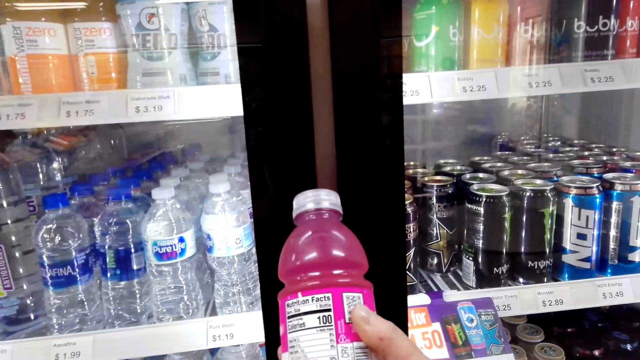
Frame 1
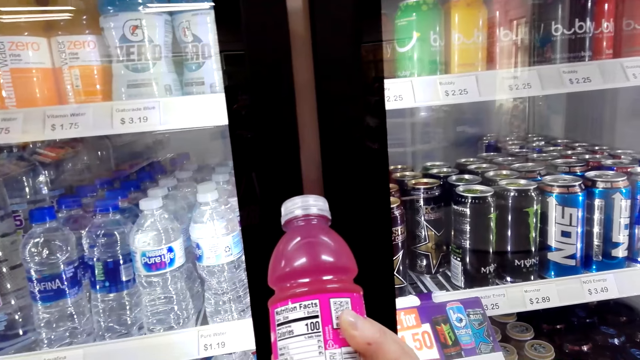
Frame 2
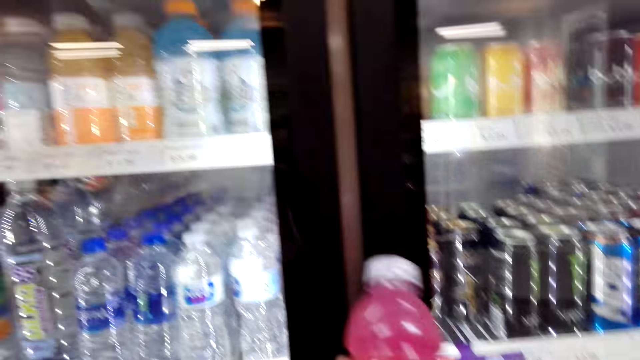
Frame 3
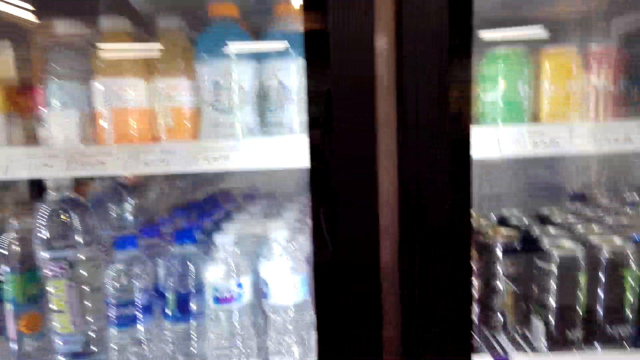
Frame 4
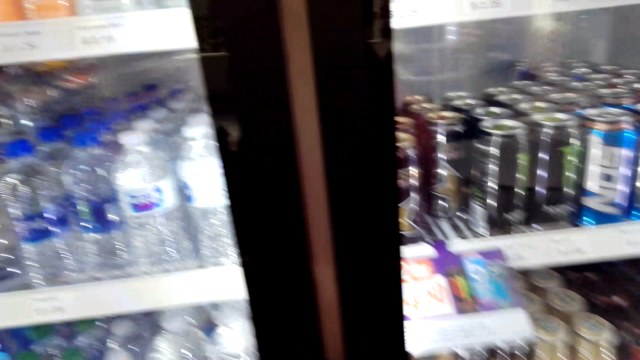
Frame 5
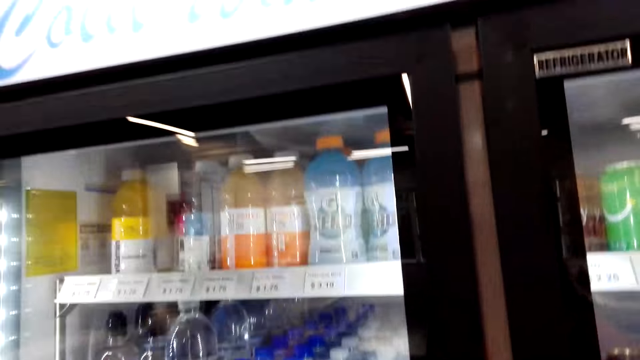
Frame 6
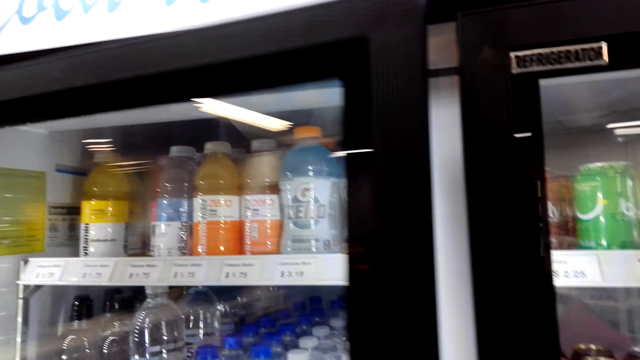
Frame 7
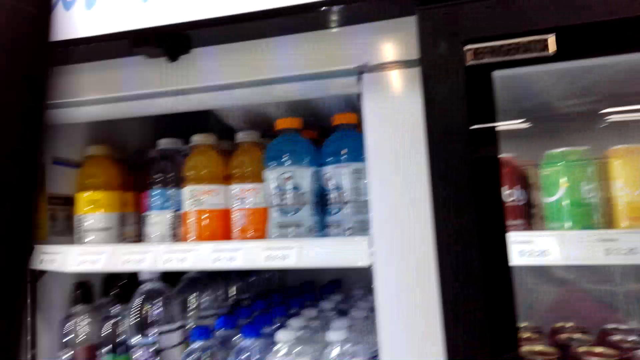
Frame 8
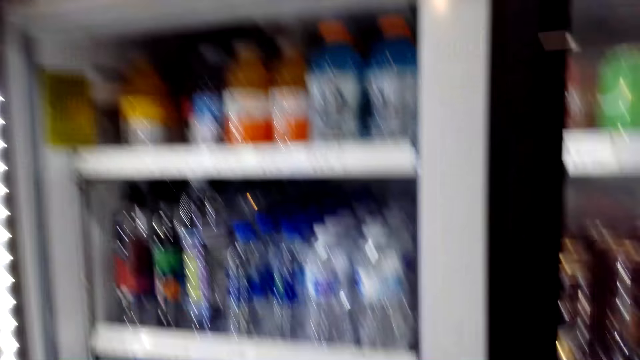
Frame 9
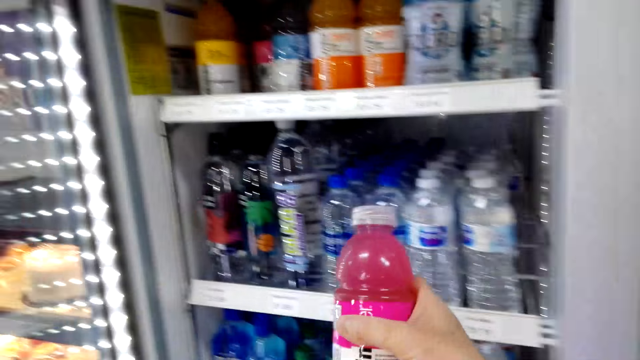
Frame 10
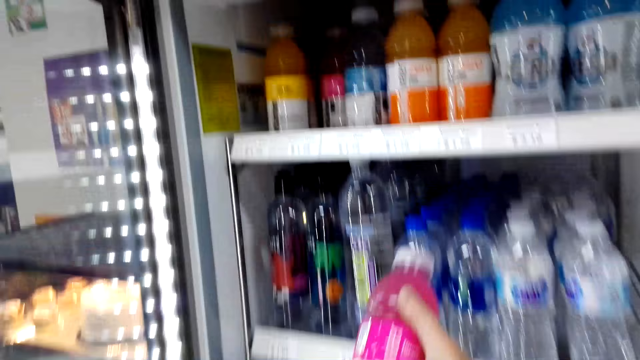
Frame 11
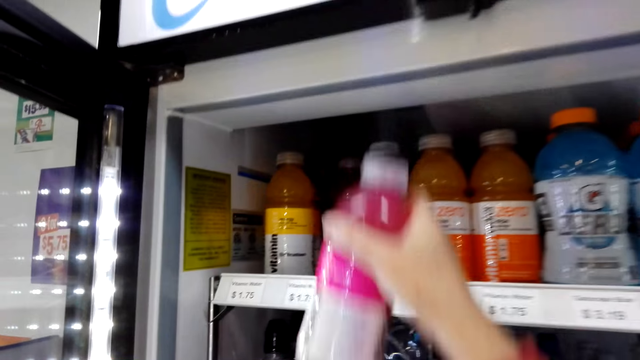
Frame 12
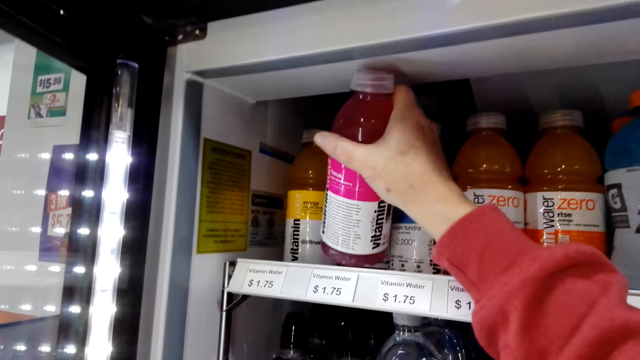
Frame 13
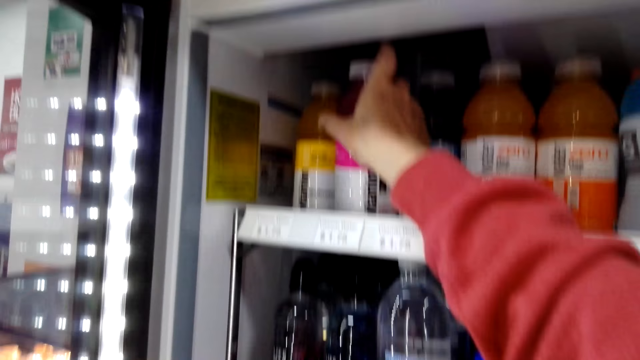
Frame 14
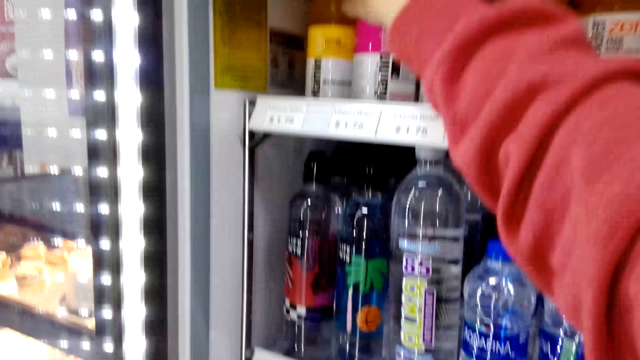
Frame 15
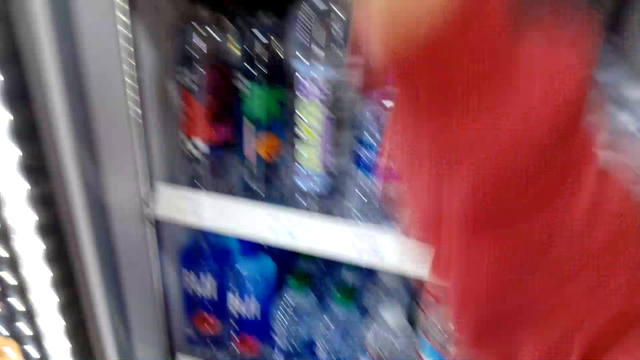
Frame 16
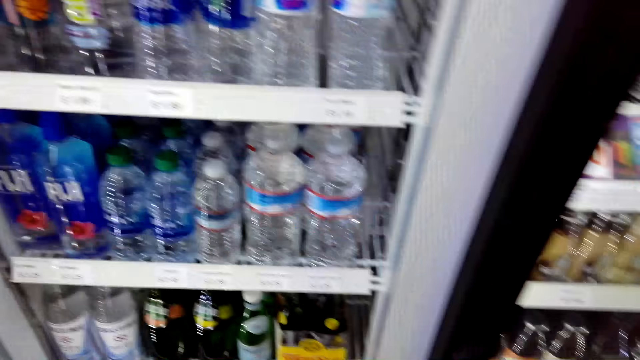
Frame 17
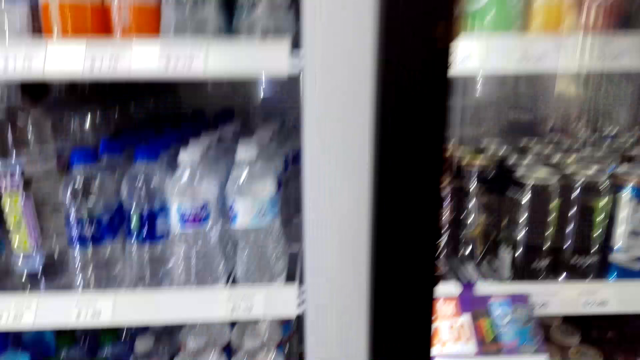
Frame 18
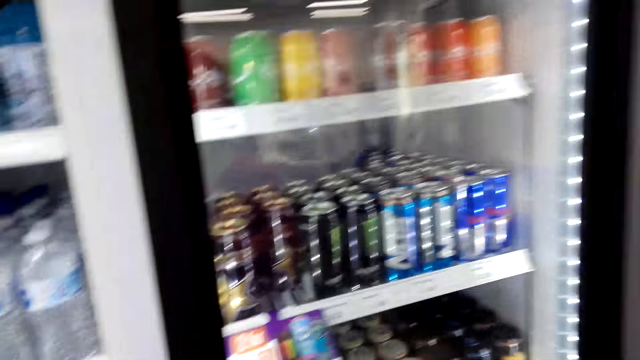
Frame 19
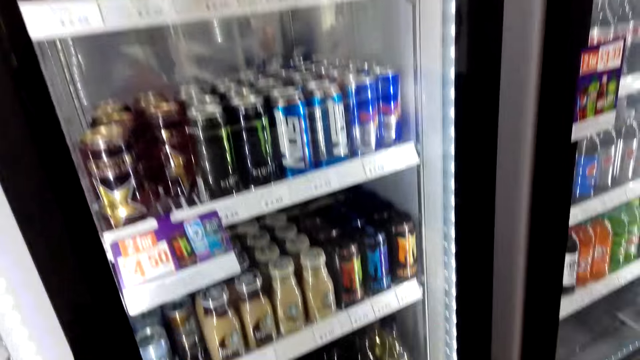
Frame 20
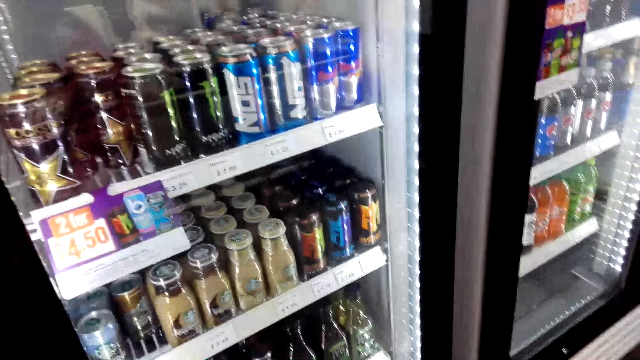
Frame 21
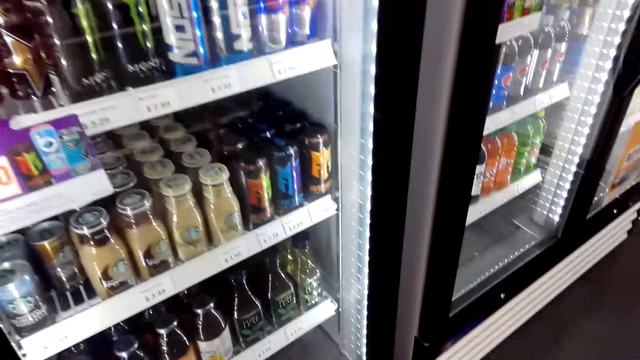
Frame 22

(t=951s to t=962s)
The camera wearer looks in the fridge. They open the fridge door. They put the bottle in the fridge. They close the fridge door.

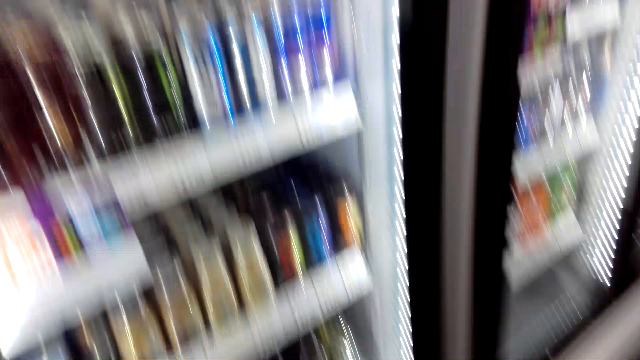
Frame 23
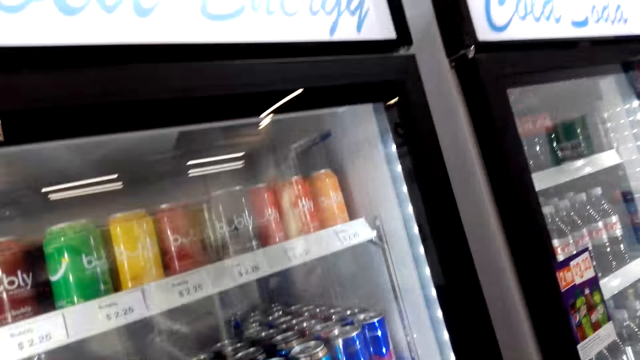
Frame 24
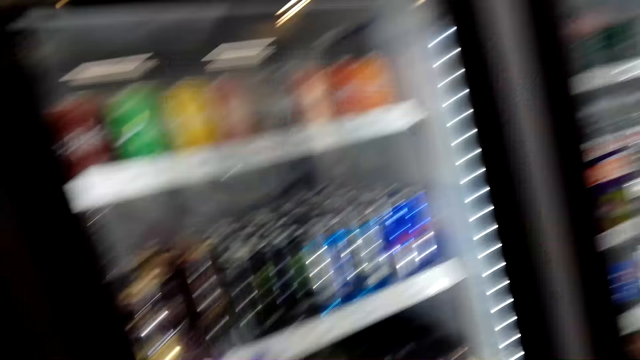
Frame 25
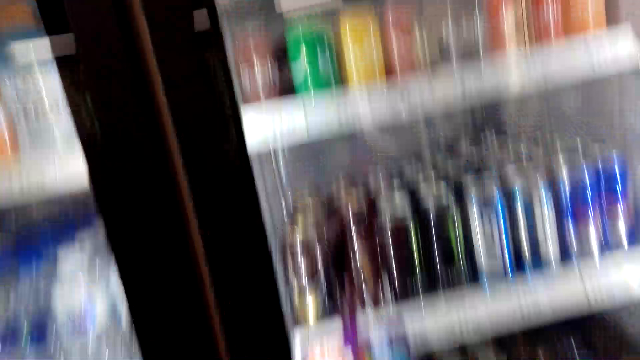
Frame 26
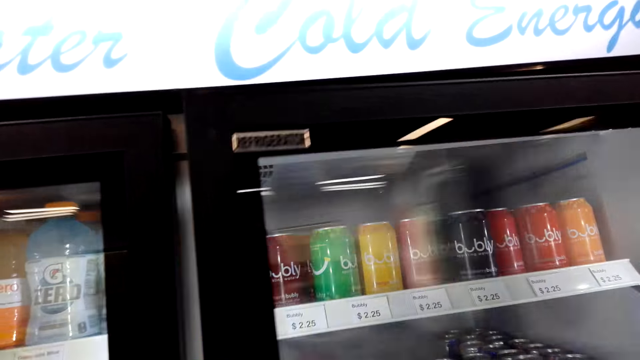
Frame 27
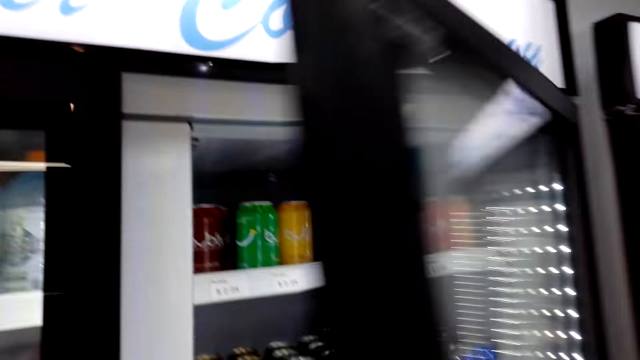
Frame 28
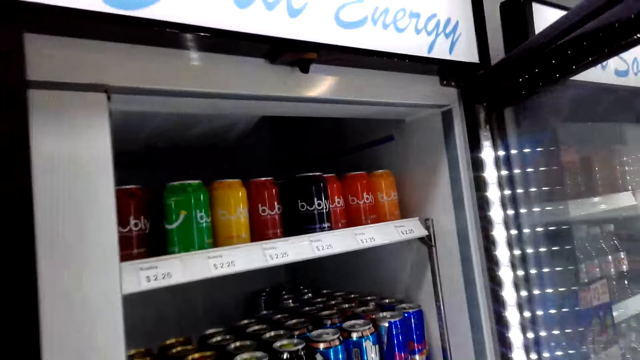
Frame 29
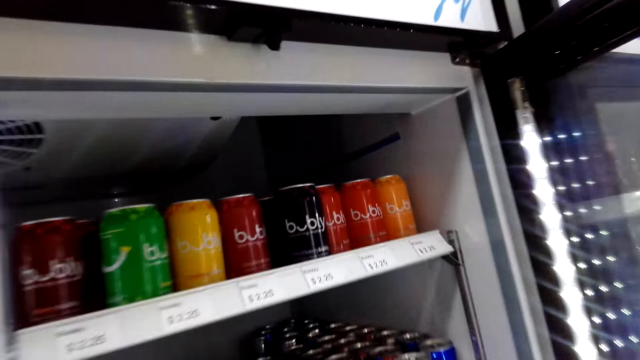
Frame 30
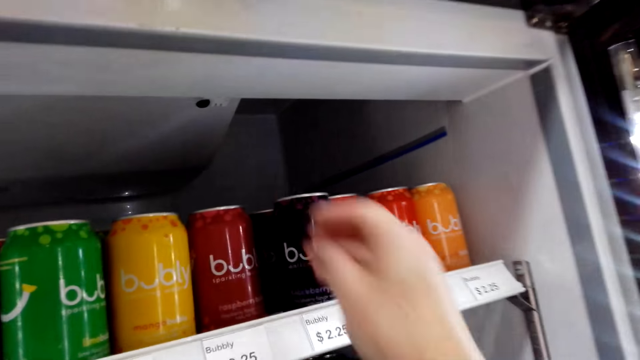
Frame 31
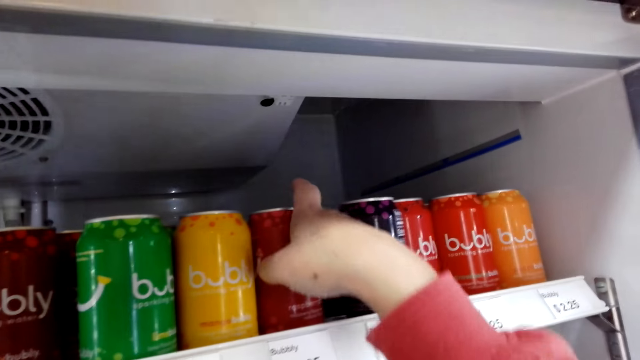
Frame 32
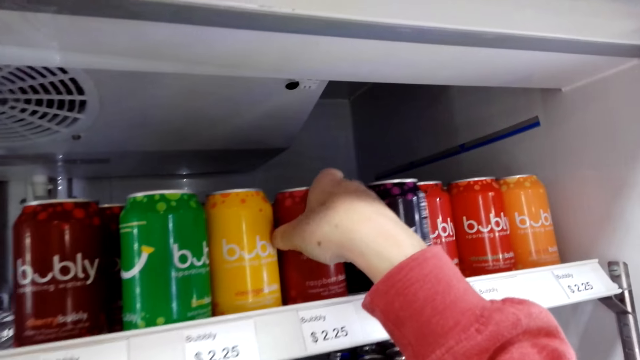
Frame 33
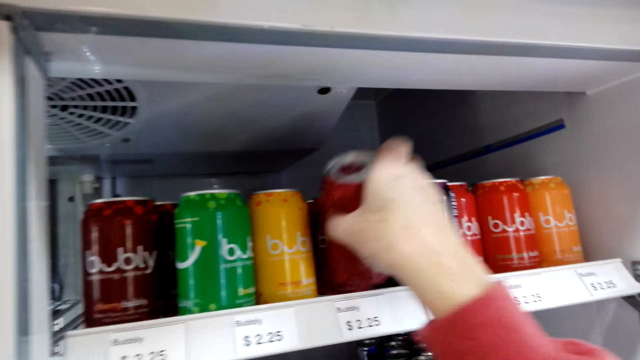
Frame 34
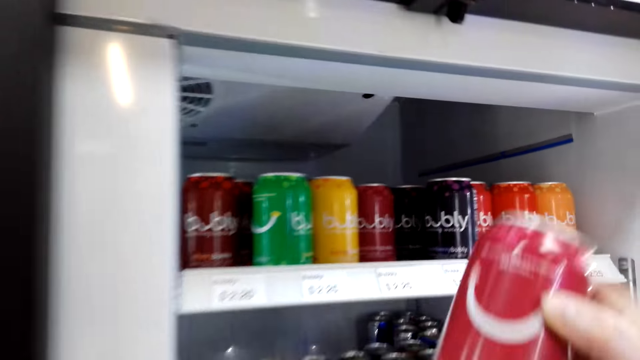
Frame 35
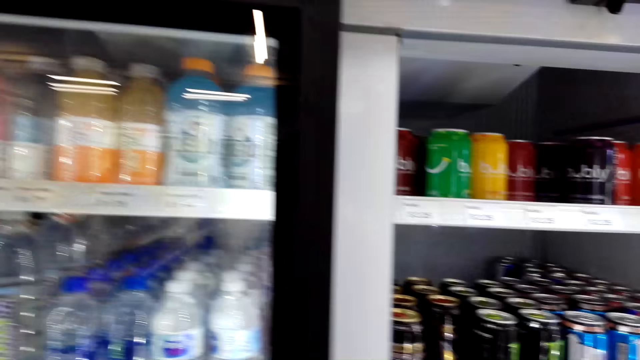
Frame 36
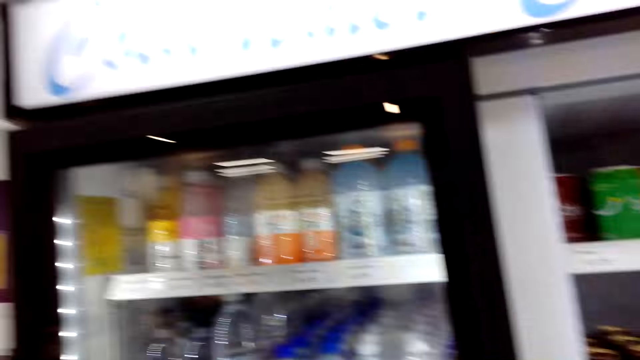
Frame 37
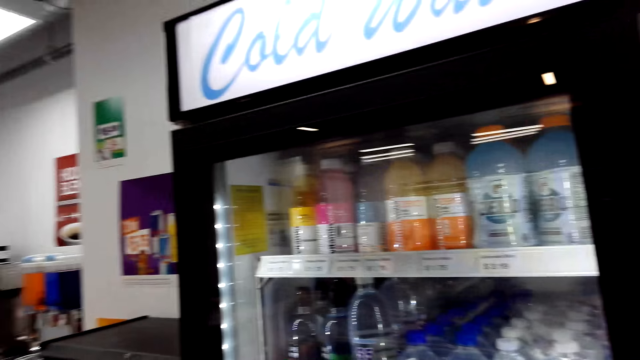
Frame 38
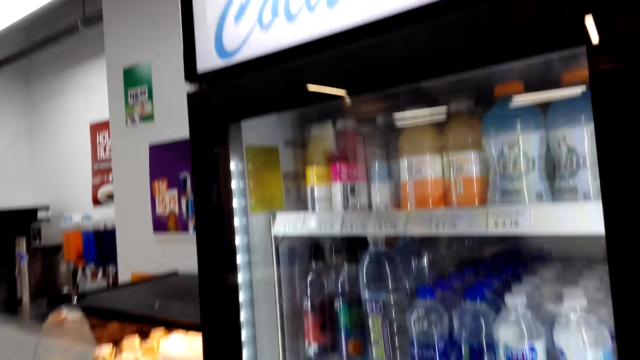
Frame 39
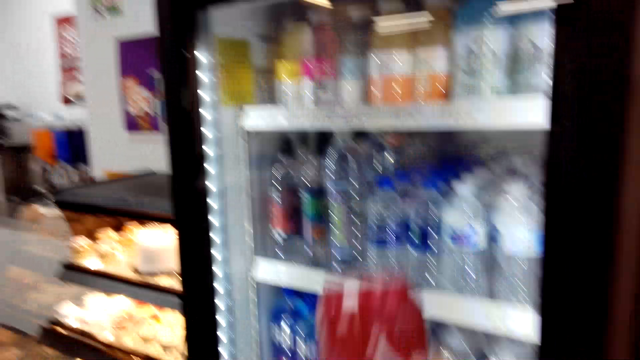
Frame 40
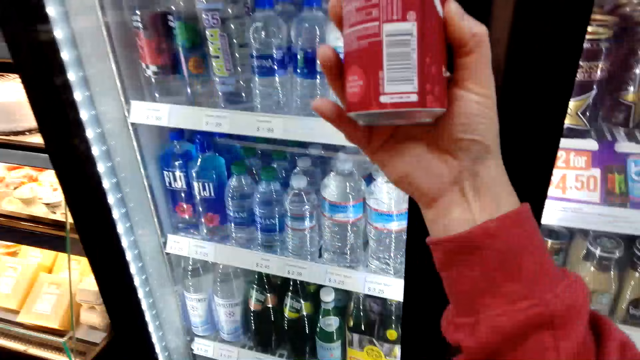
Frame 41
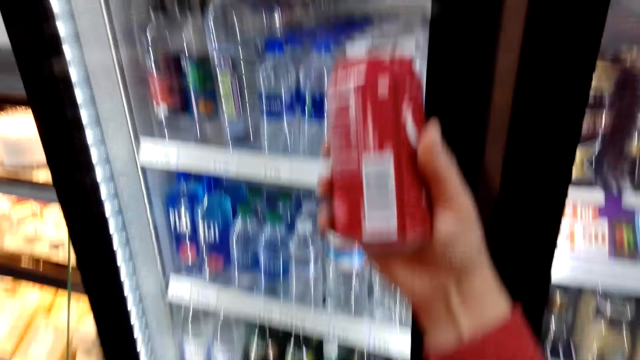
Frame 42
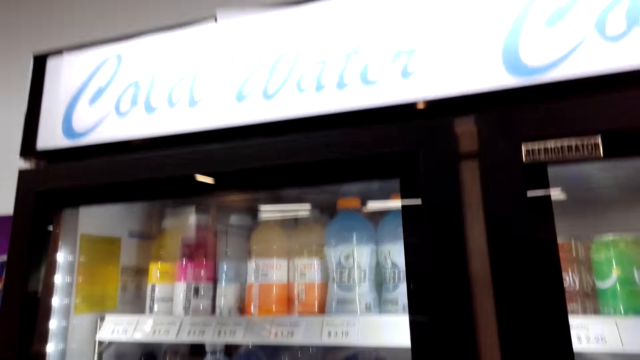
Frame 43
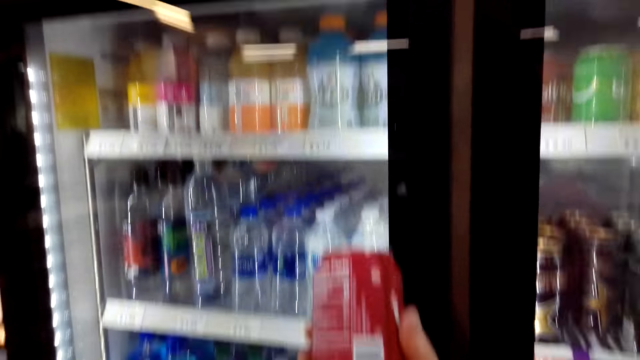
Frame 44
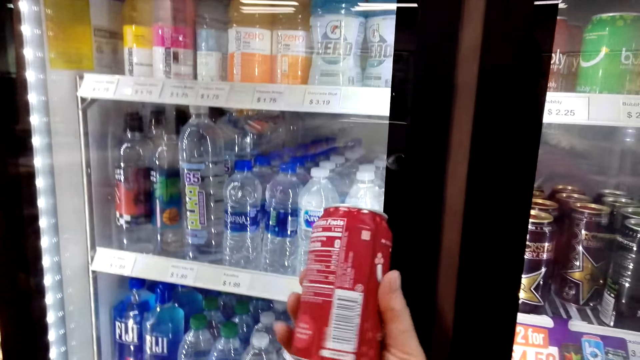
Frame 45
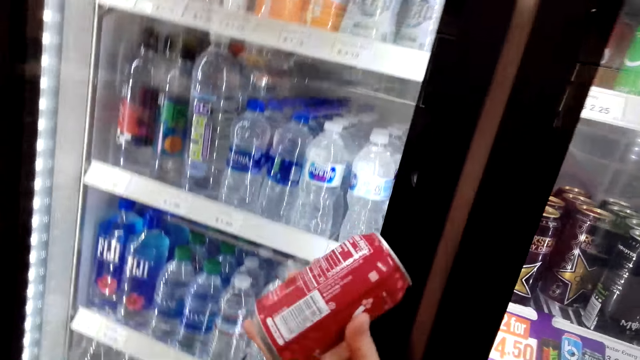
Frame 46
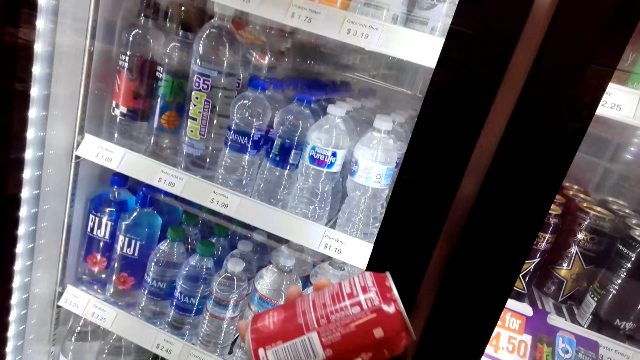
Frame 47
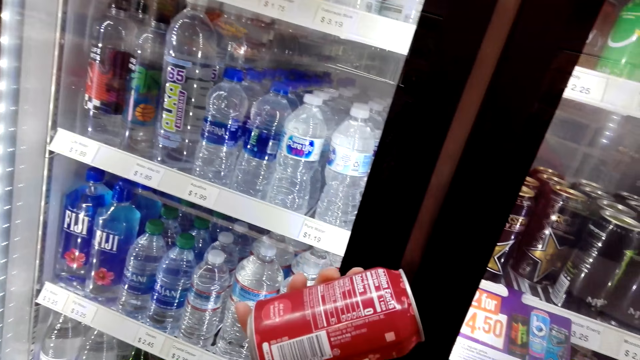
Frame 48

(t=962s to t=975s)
The camera wearer looks at the fridge. They open the fridge door. They pick a can or bubbly bottle from the fridge. They walk sideways. They read the bubbly bottle.
